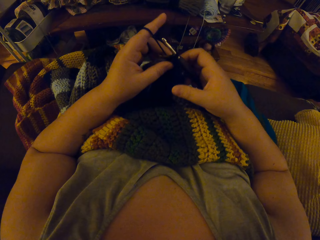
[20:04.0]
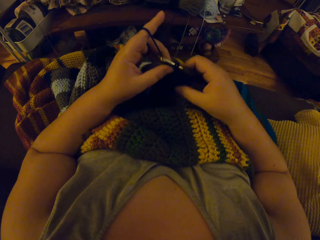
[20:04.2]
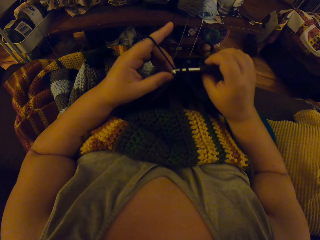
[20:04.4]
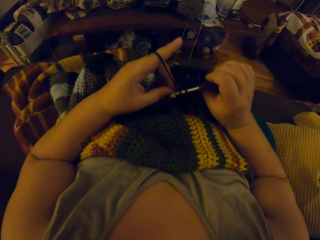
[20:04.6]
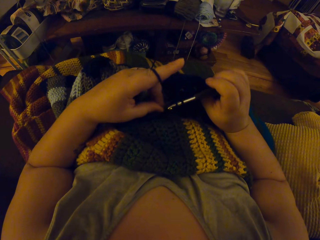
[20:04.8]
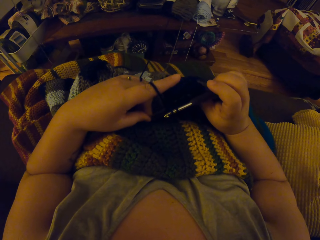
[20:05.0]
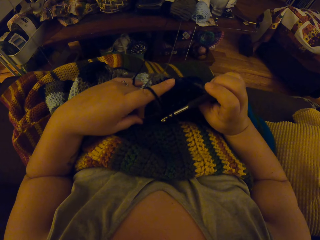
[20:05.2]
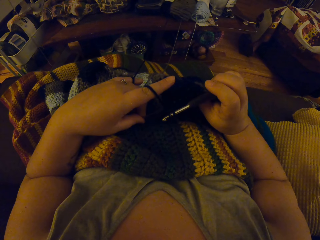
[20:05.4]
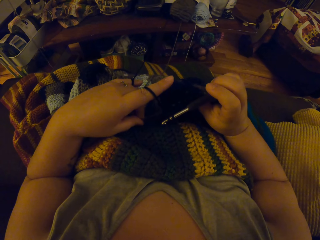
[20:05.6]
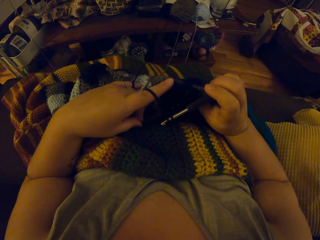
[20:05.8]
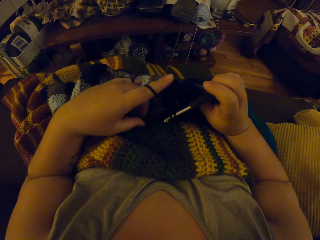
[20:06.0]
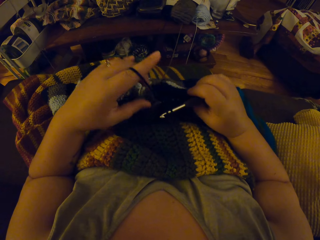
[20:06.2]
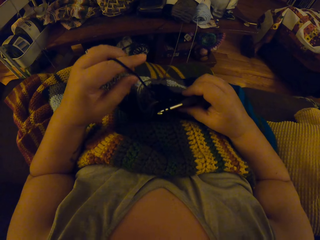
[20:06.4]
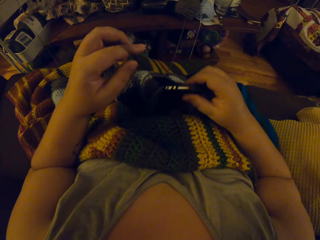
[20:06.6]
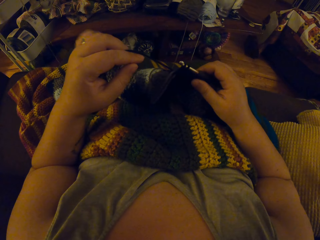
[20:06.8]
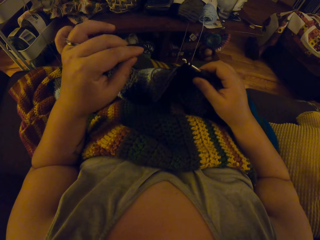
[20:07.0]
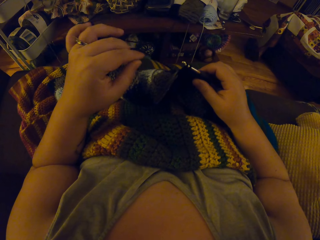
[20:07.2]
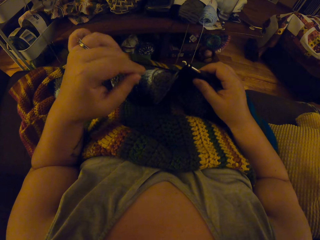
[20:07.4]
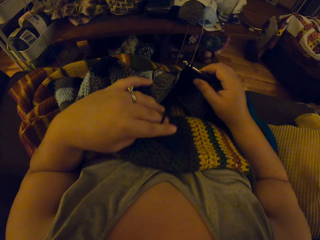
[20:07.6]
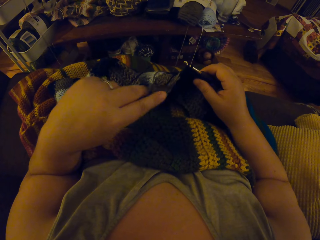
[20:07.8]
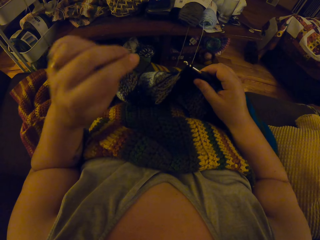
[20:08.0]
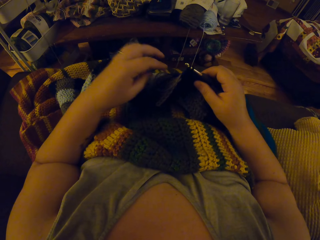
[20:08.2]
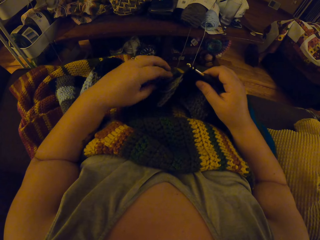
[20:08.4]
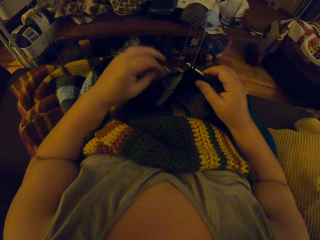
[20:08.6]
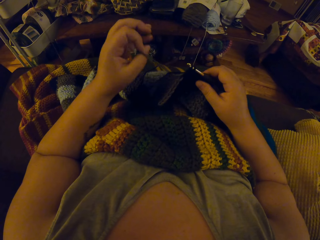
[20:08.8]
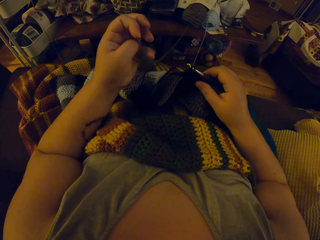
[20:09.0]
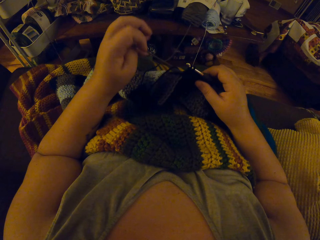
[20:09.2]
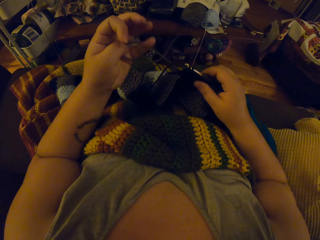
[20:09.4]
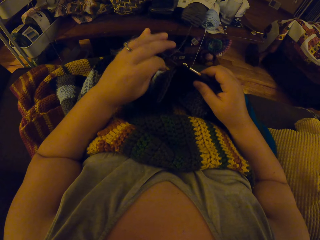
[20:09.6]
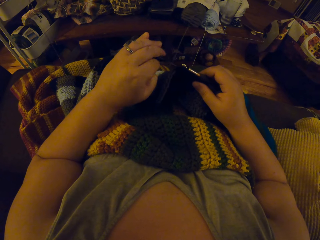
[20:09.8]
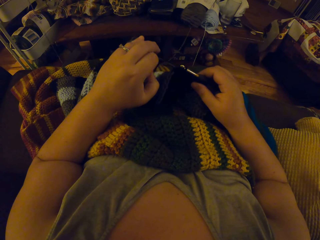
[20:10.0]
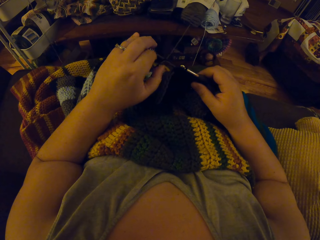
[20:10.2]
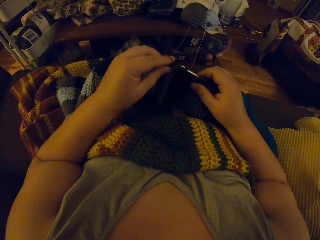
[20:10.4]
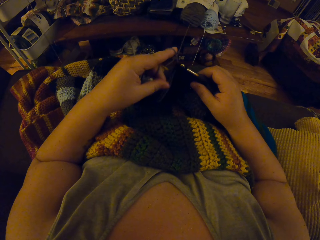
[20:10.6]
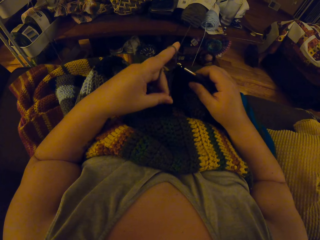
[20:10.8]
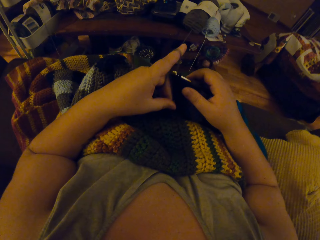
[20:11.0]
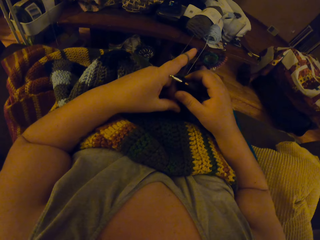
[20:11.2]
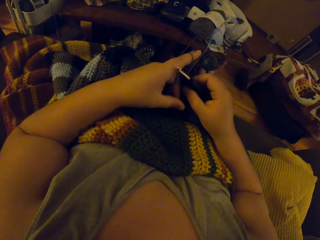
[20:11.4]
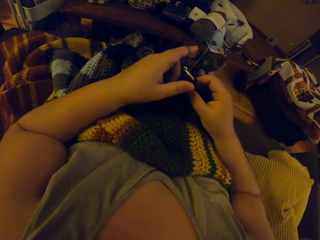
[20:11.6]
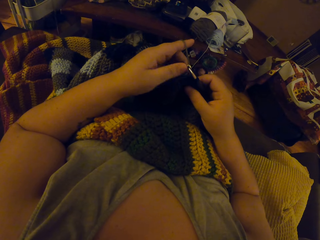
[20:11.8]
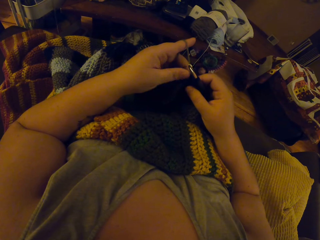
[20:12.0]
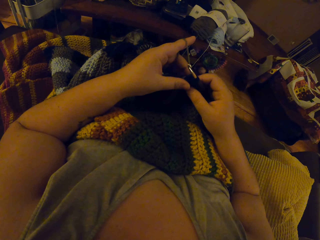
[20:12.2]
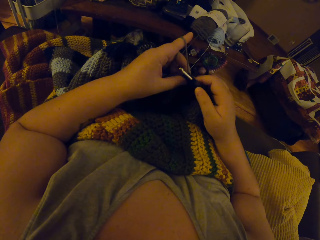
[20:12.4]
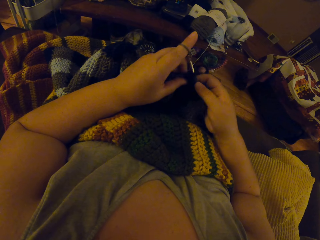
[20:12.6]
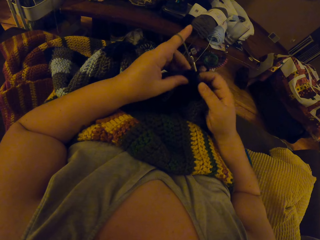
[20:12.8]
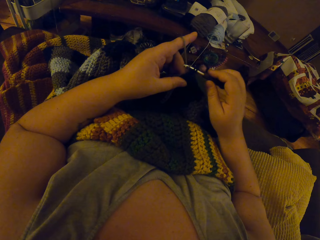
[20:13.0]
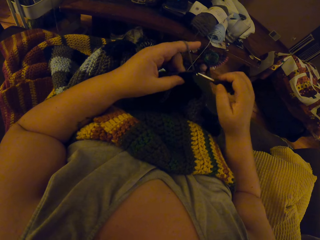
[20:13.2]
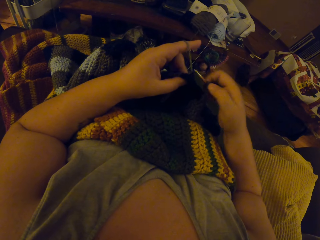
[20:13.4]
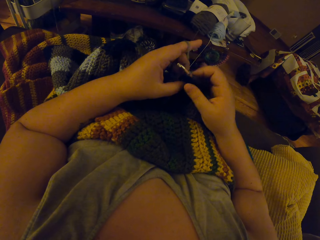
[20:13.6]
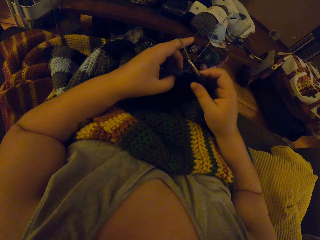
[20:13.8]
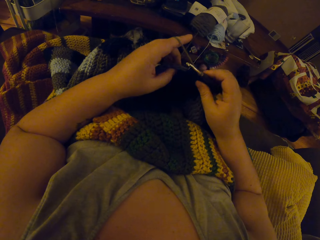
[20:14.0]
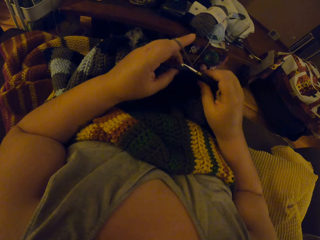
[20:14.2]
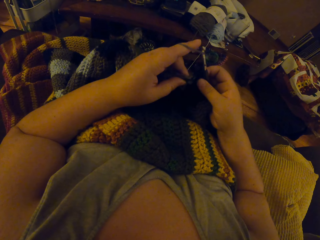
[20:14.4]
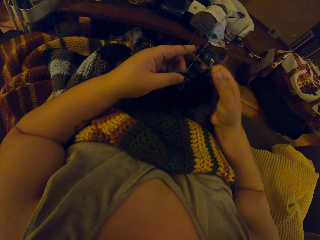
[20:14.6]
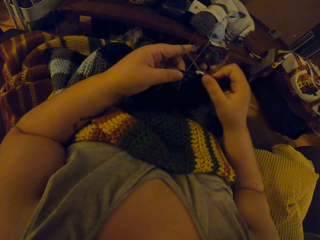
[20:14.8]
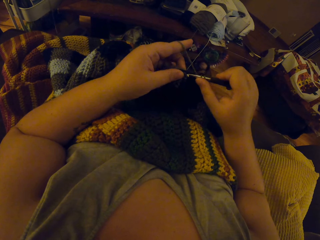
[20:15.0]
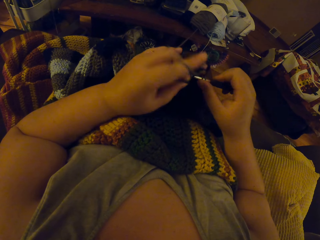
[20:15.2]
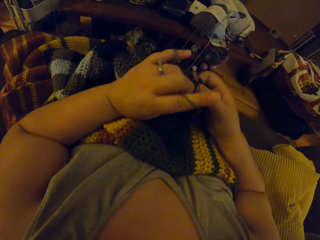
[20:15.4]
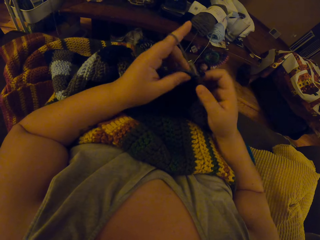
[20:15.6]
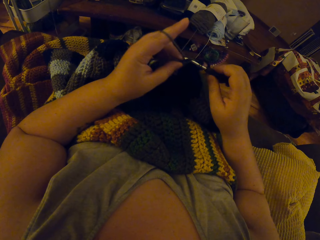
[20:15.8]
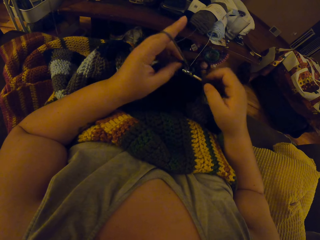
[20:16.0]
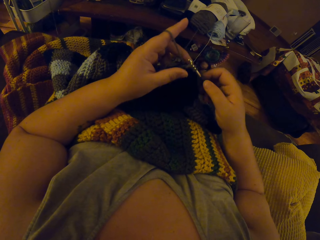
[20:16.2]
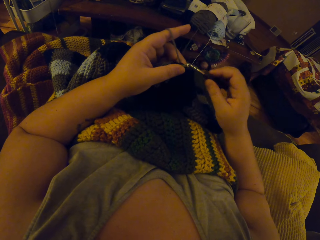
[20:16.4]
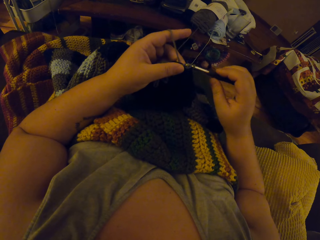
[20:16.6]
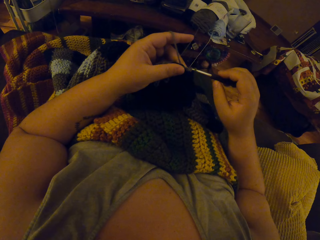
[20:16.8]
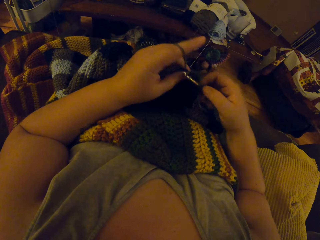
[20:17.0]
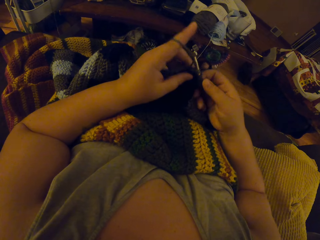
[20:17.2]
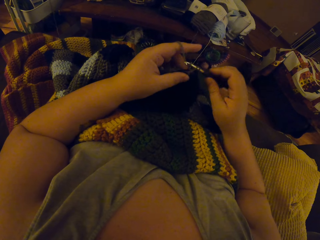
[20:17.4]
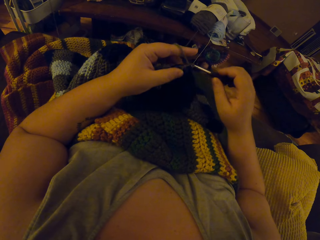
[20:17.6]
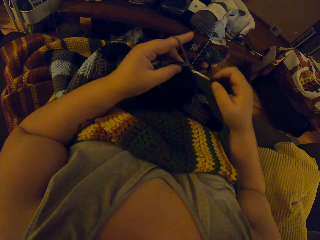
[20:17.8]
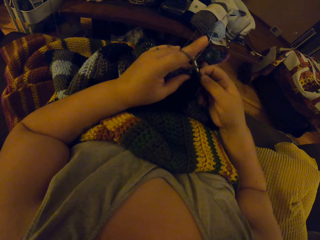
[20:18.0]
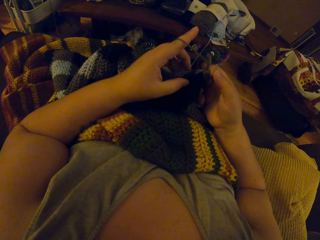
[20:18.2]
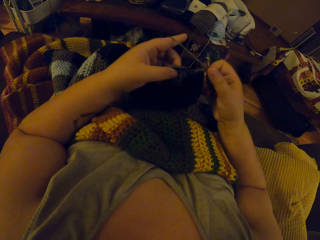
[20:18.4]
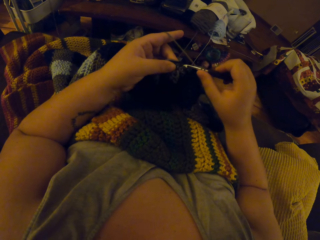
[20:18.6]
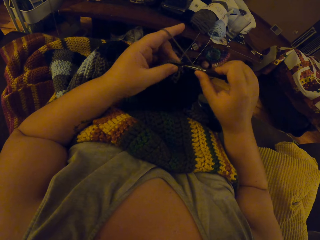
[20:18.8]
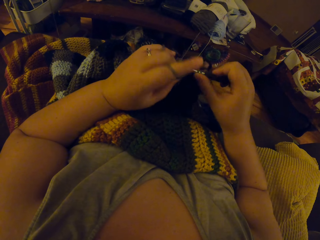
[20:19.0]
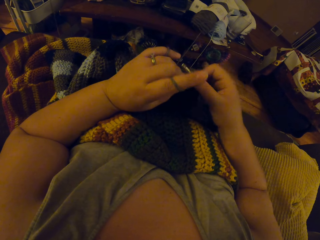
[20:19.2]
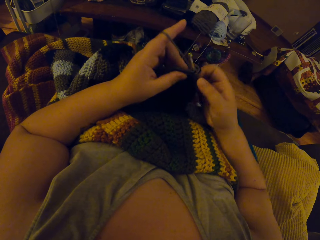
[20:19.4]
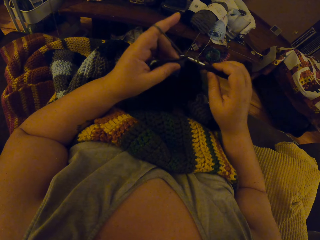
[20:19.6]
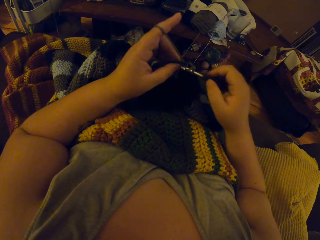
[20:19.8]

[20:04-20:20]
The camera wearer adjusts the threads. They knit the garment.

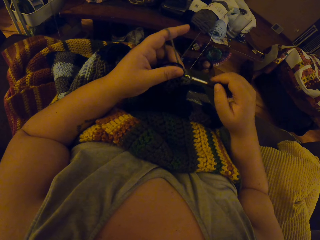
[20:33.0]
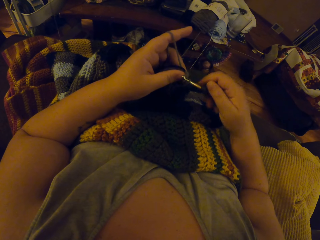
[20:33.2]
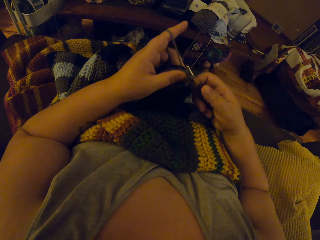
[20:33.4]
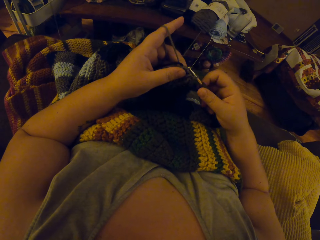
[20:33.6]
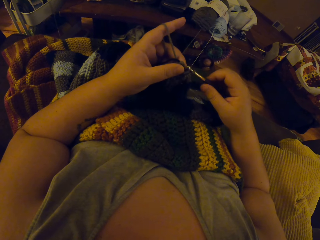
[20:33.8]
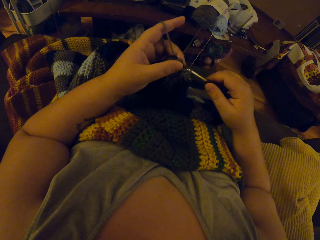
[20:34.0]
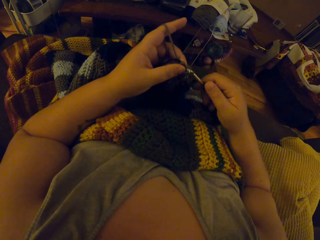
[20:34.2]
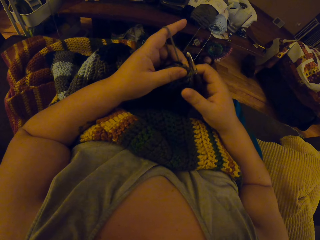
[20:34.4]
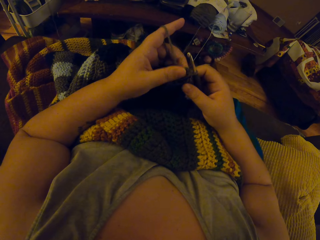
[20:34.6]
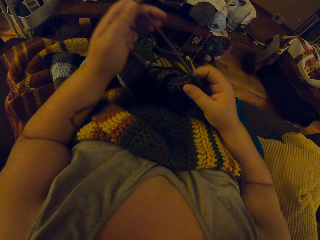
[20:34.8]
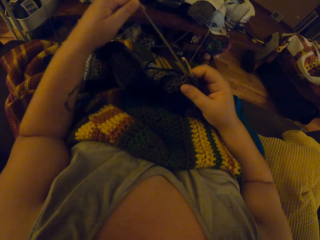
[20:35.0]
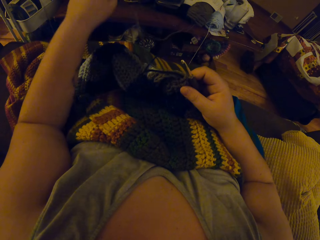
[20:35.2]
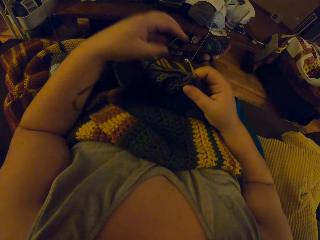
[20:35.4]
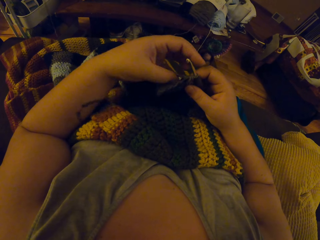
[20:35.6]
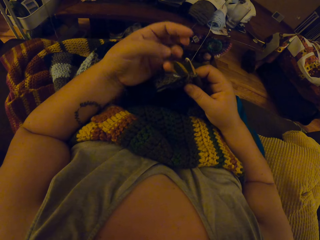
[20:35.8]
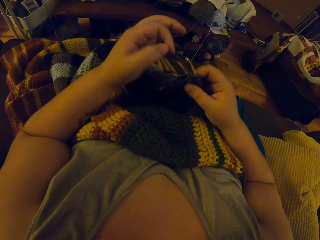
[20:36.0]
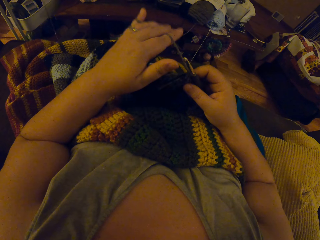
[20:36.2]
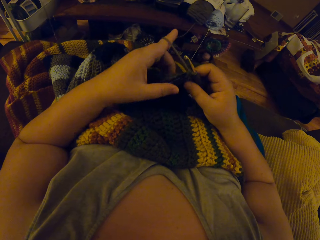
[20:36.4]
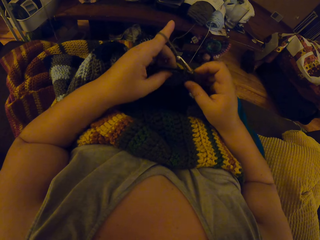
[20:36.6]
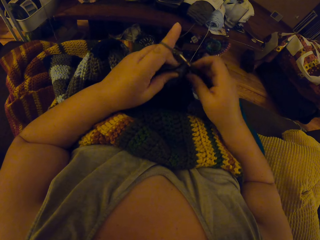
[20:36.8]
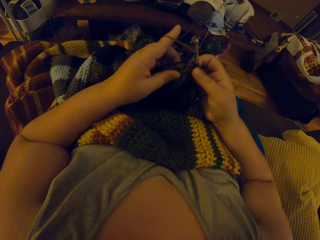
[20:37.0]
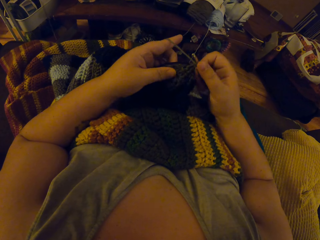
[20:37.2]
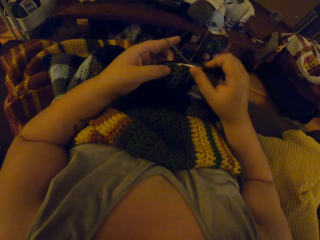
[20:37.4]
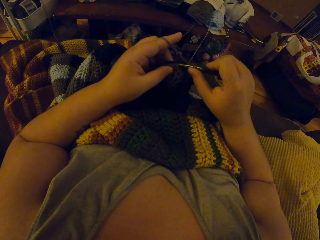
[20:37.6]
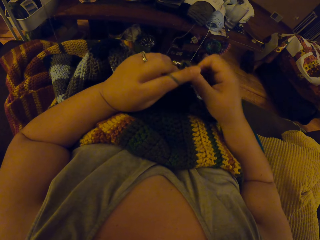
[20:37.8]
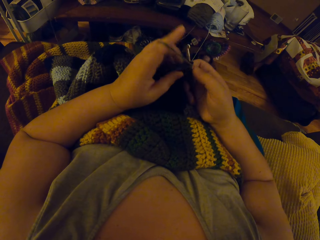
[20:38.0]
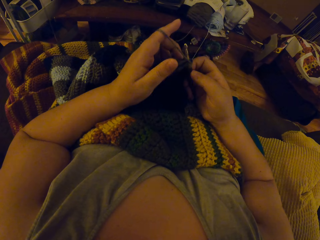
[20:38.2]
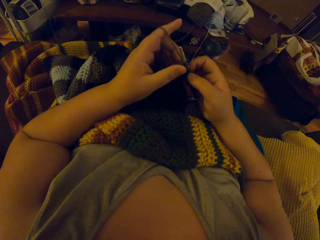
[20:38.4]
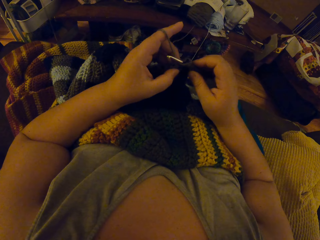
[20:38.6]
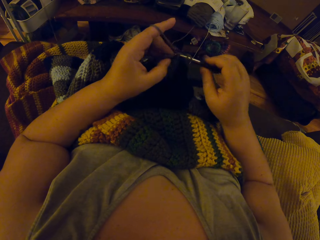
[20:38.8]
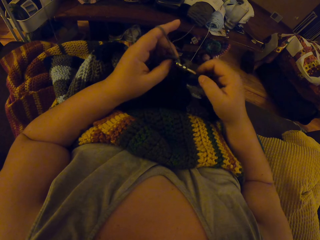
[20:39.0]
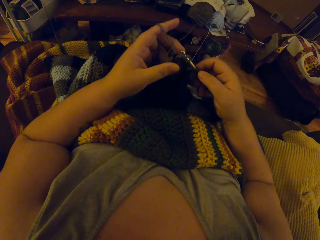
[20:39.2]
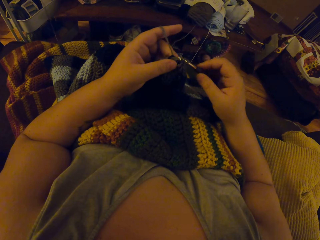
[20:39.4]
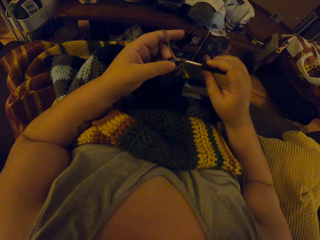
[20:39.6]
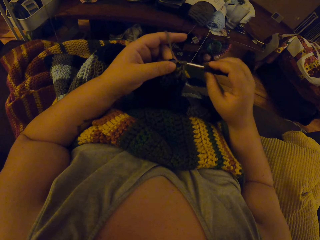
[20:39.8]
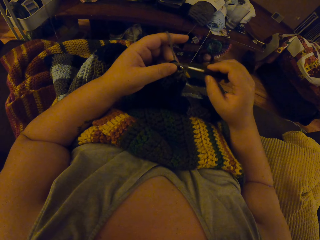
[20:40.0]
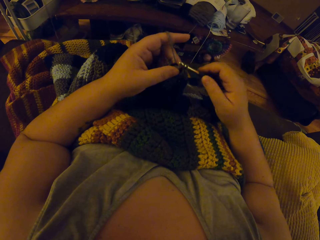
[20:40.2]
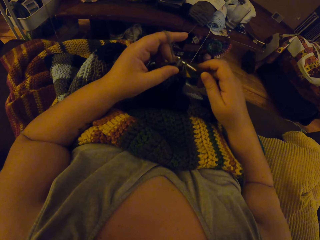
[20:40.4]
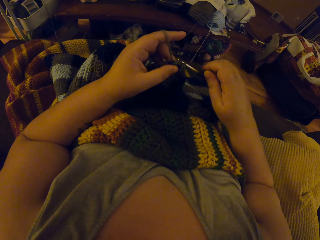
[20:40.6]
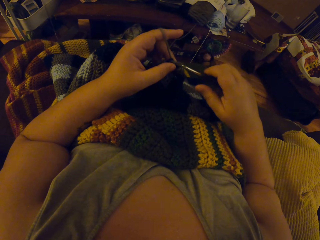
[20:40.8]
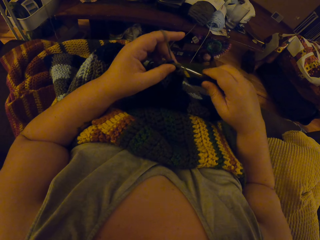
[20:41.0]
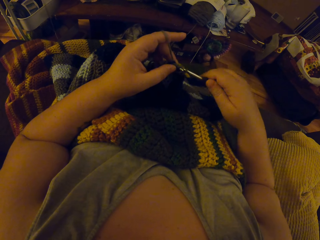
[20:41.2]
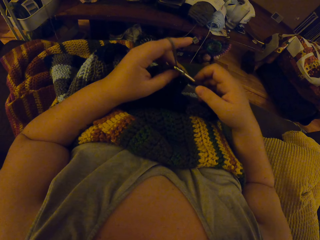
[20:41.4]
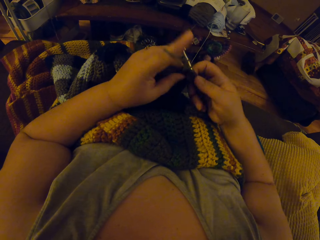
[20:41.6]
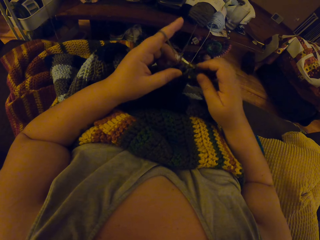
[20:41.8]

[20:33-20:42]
The camera wearer adjusts the threads. They knit the garment.
